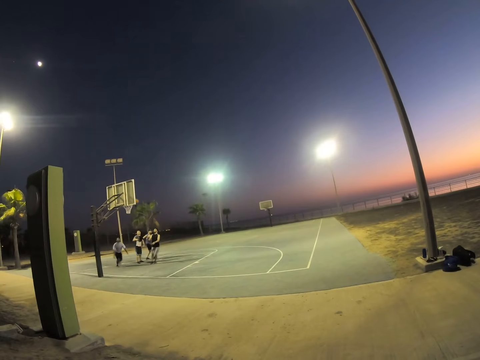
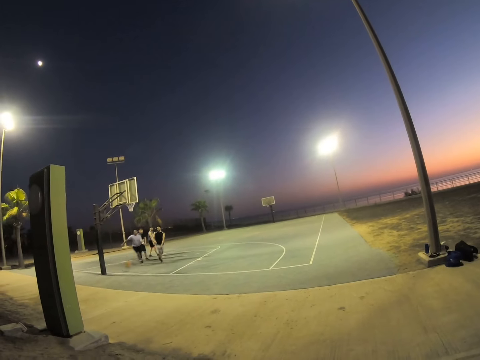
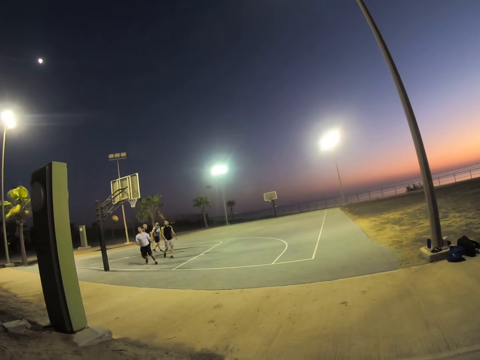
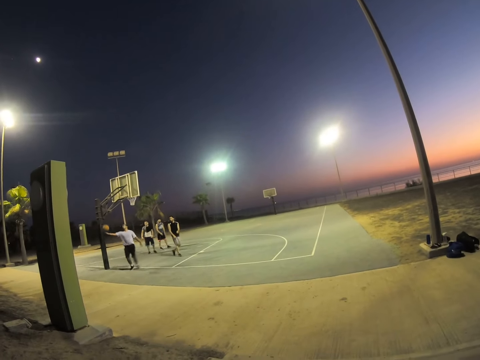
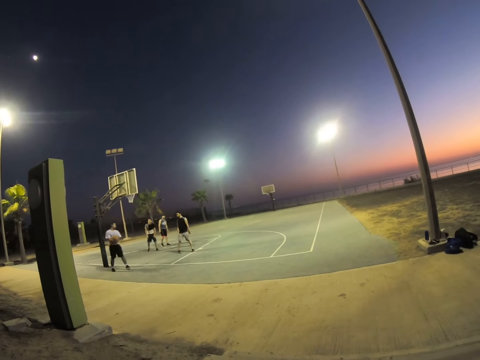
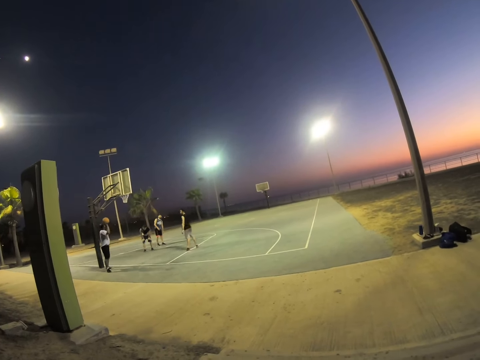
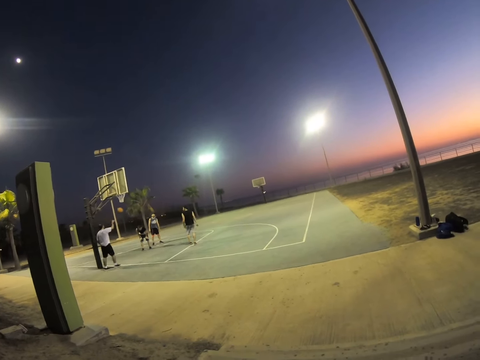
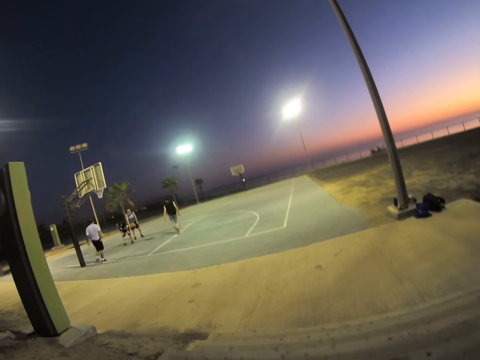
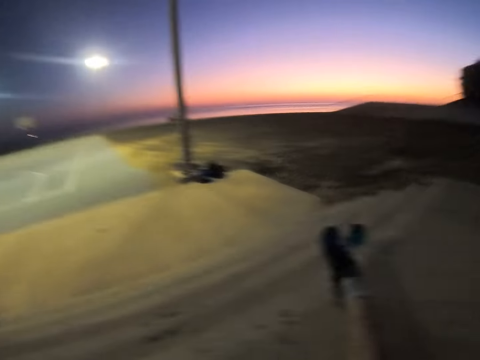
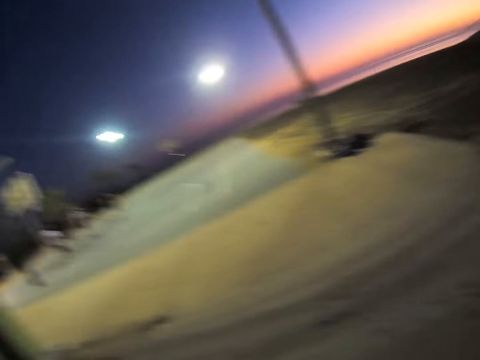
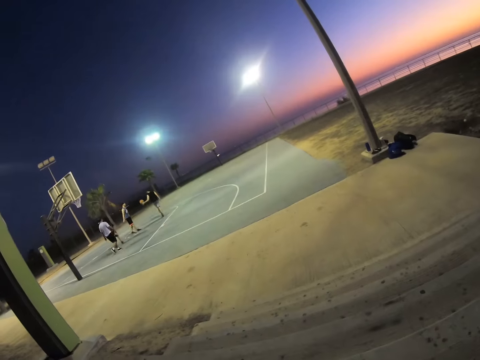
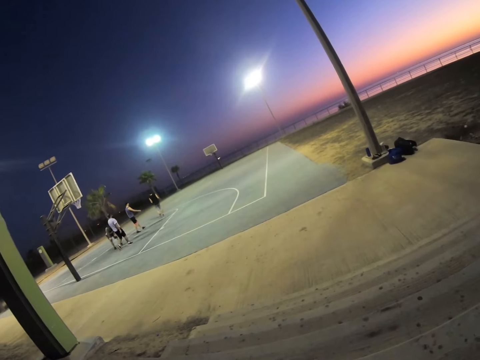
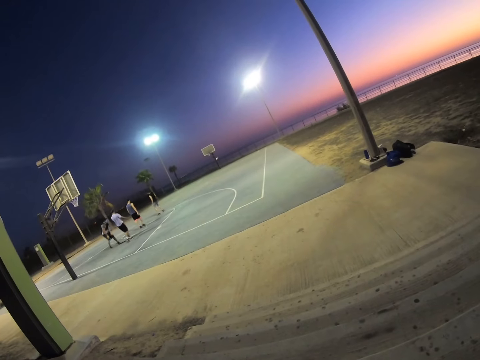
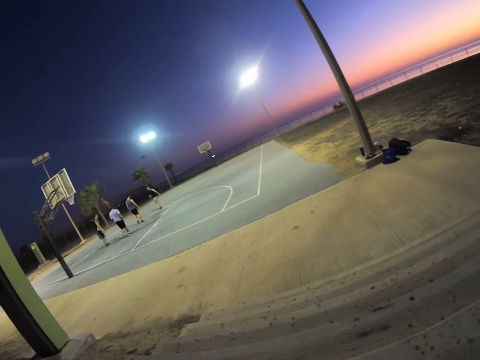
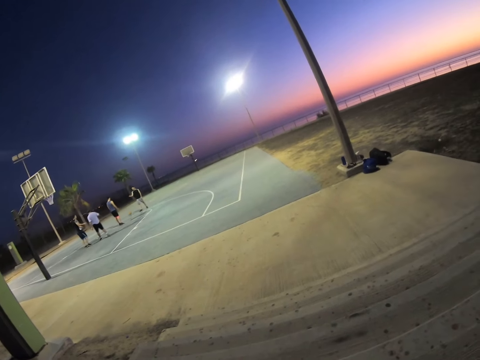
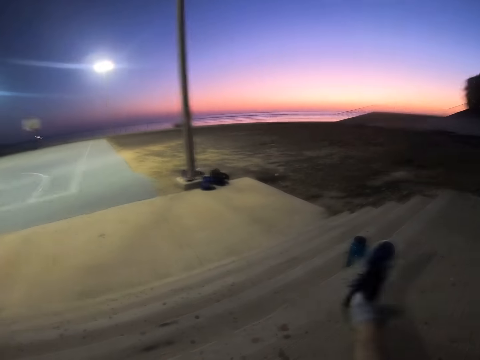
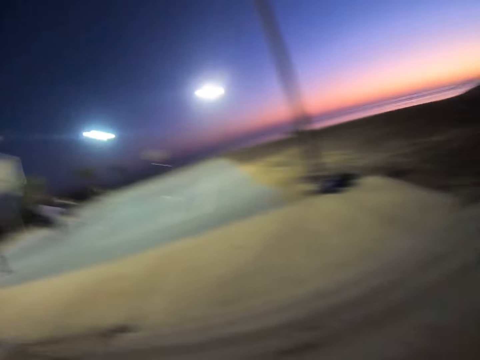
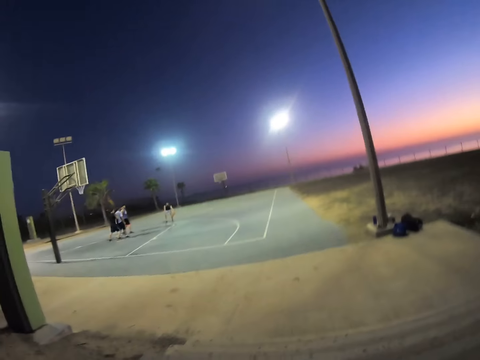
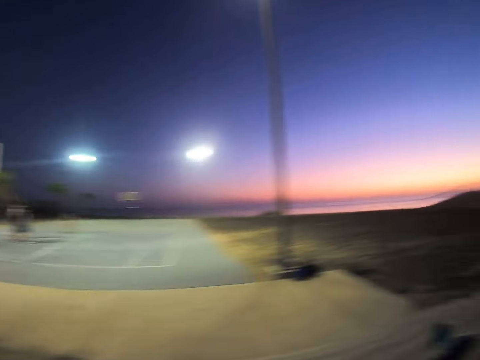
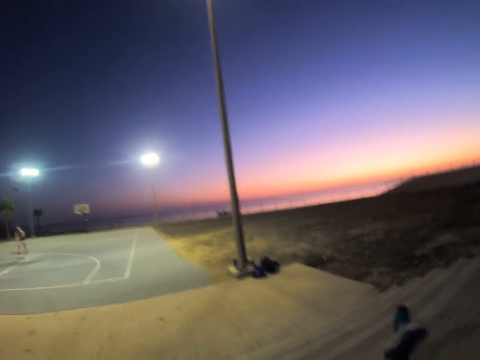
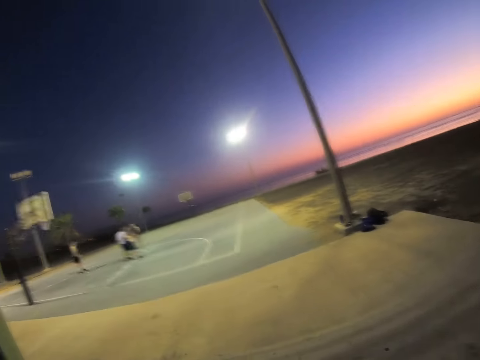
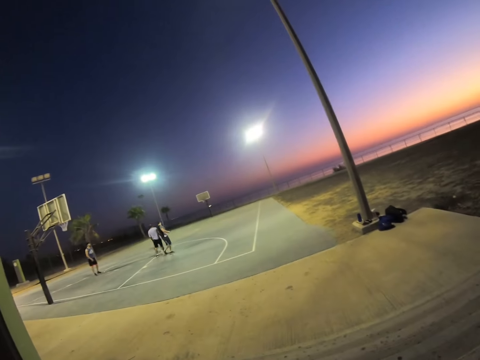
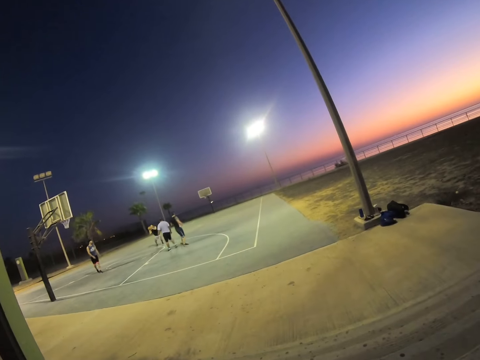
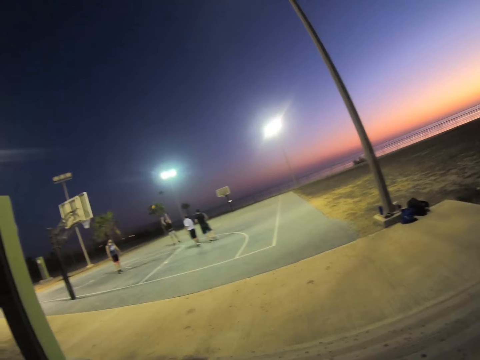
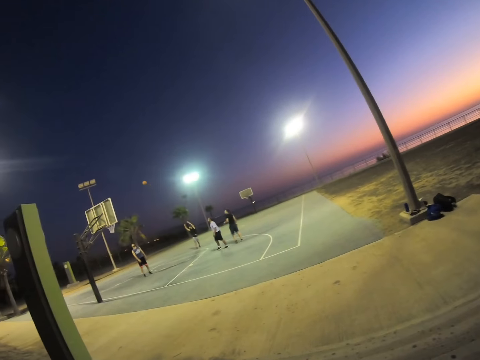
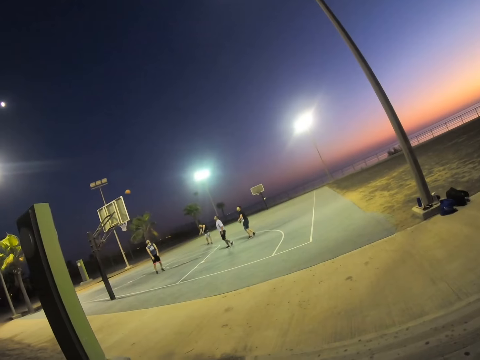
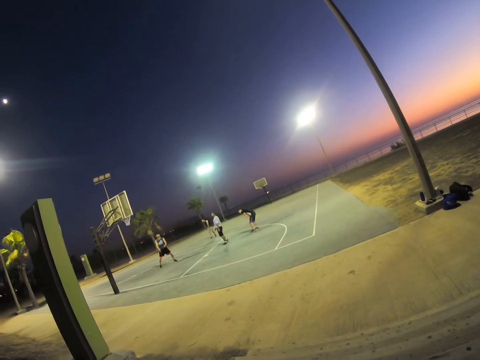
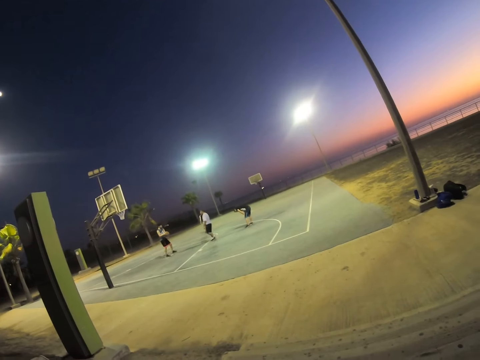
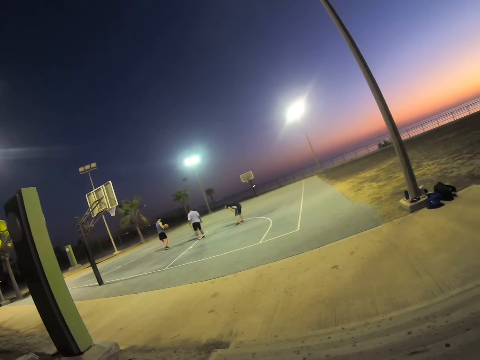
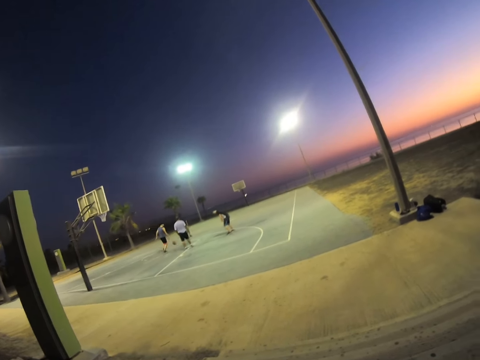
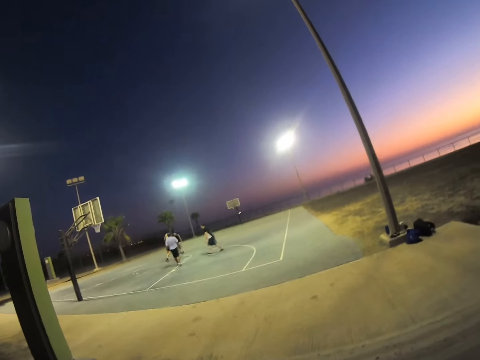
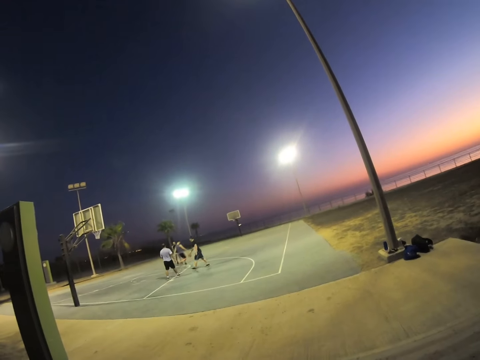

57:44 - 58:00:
The camera wearer watches the basketball game. A man holds the paper. The camera wearer watches the basketball game. The man throws the ball. The camera wearer looks. The man walks around. The camera wearer watches persons playing basketball in the field. One person plays basketball with the other persons.

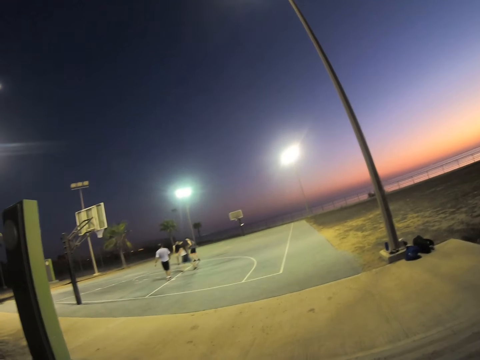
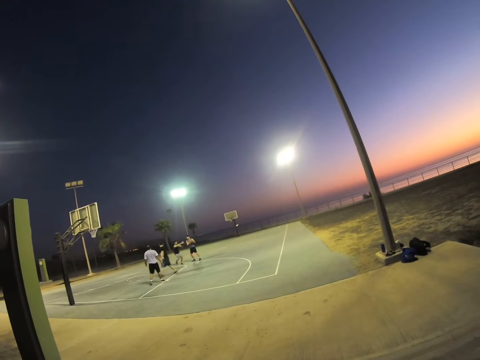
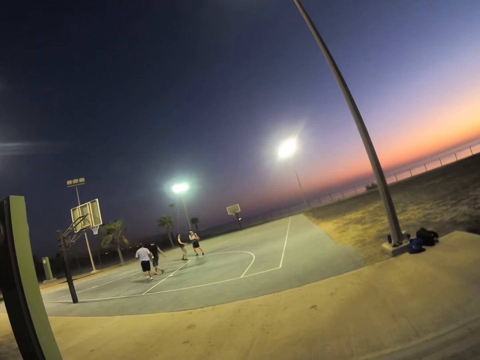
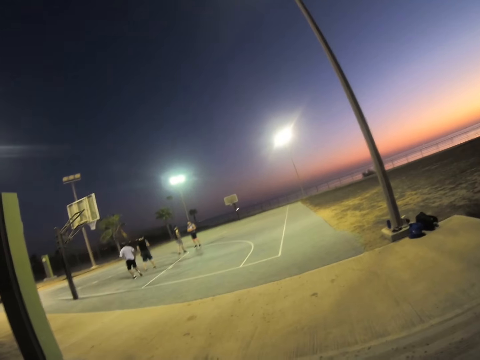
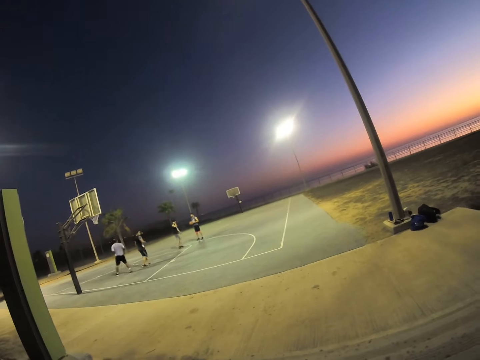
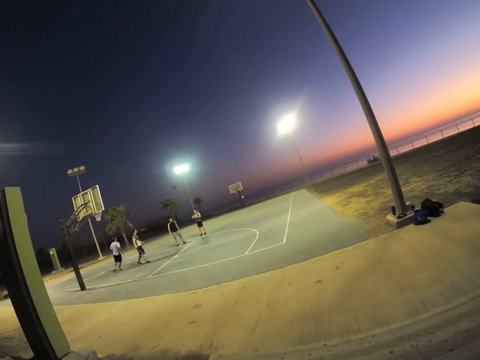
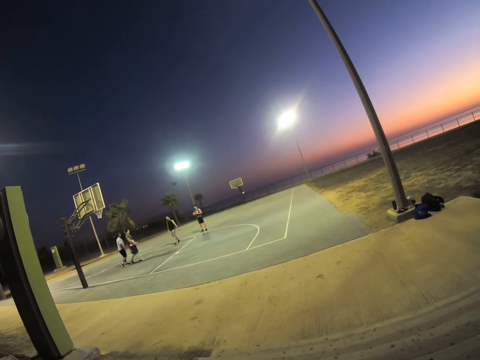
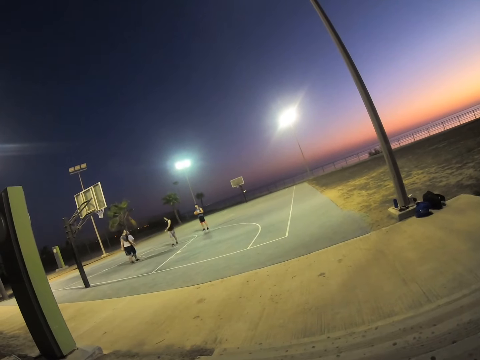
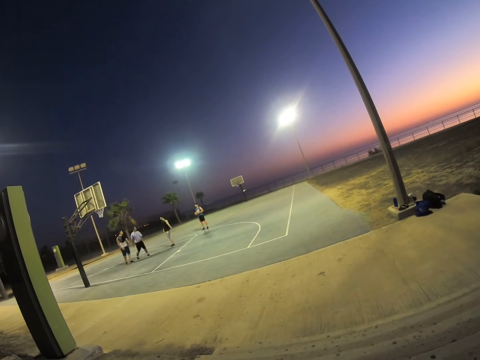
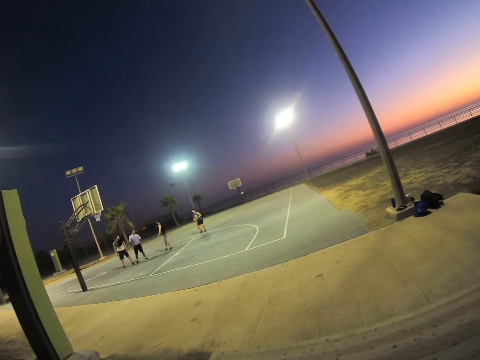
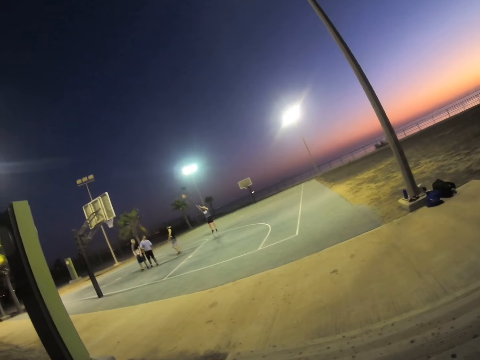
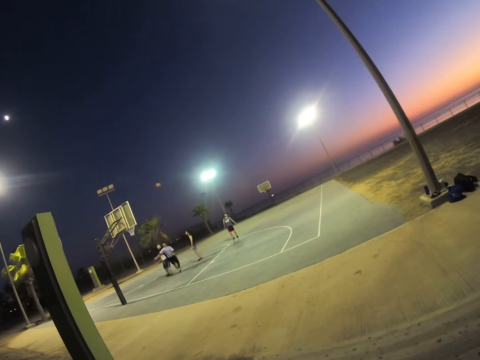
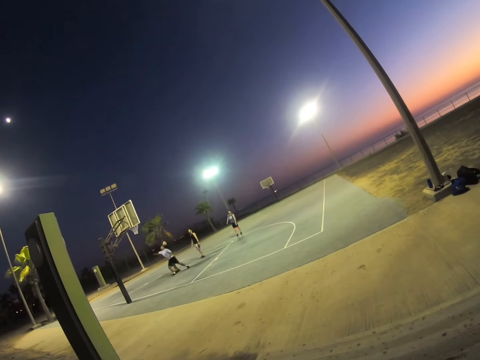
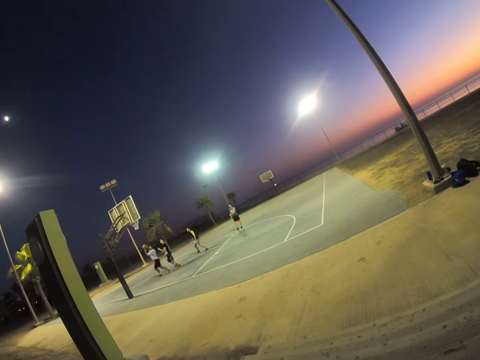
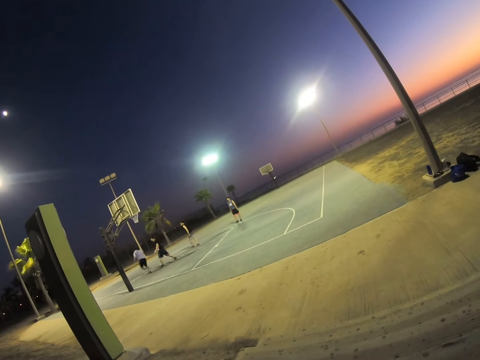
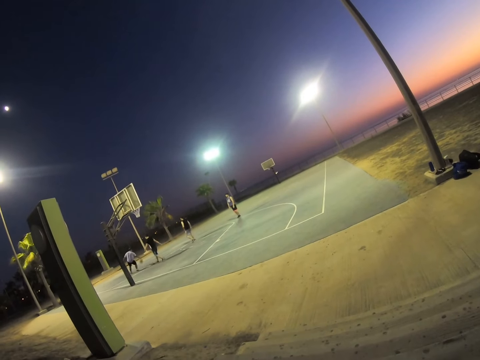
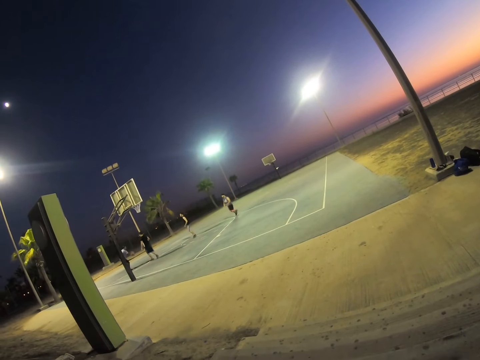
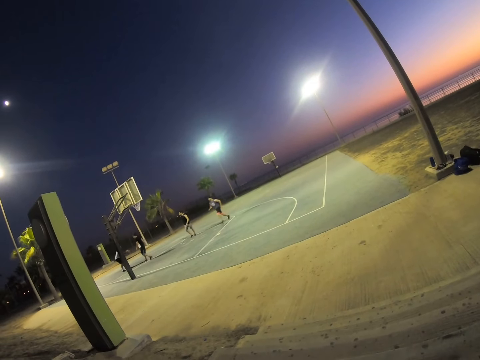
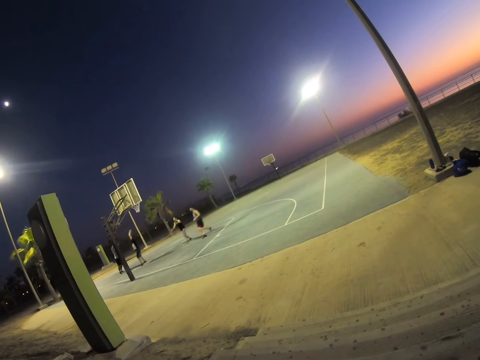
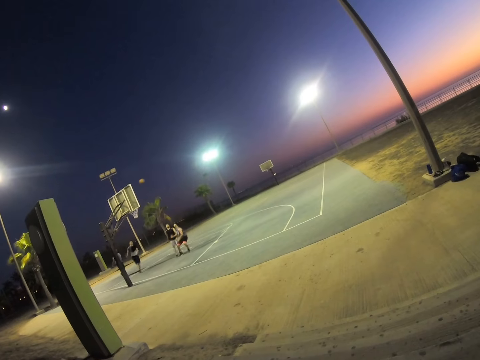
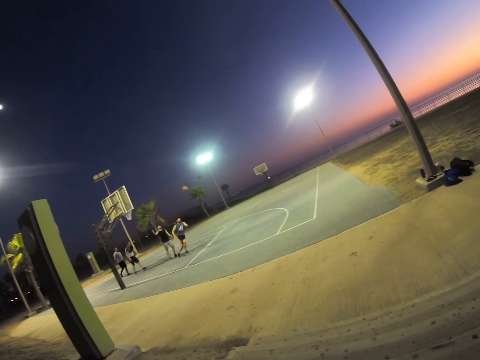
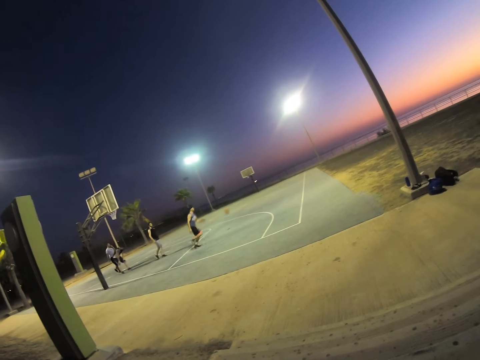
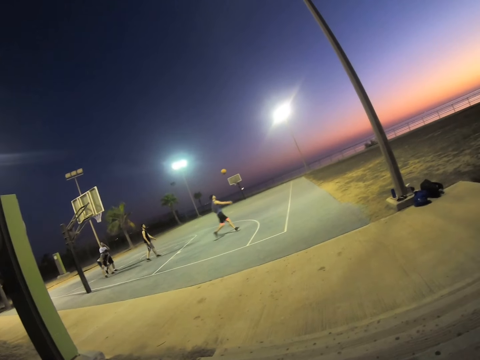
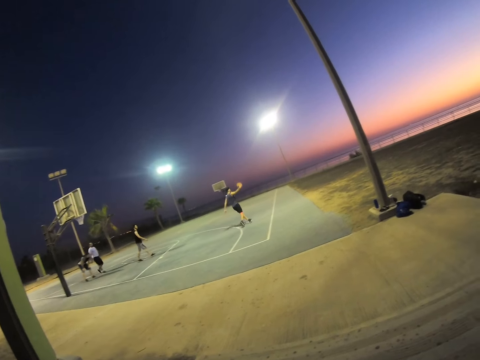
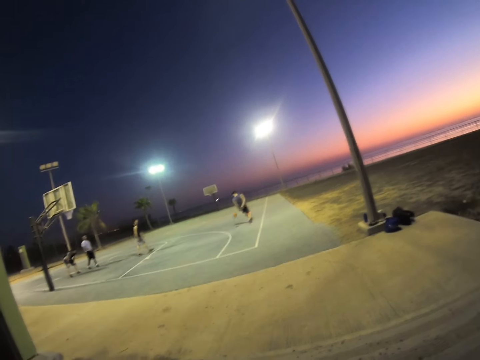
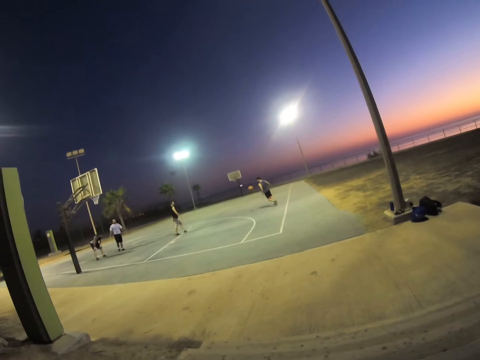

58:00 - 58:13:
A man runs around. The camera wearer watches the basketball game. The man plays the basketball game. The camera wearer watches the basketball game.
